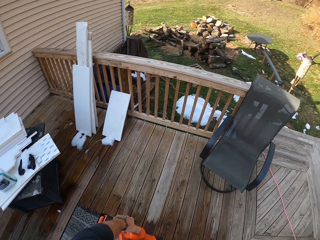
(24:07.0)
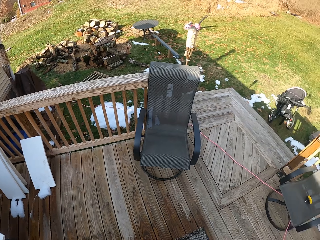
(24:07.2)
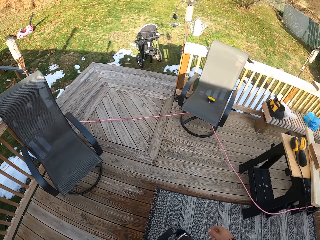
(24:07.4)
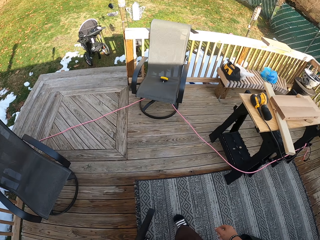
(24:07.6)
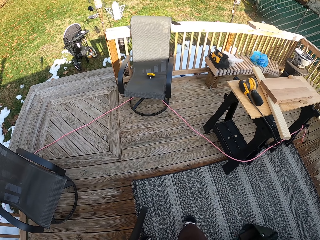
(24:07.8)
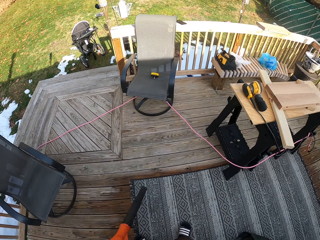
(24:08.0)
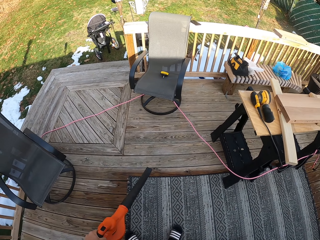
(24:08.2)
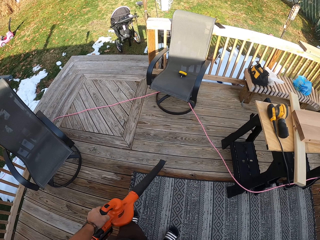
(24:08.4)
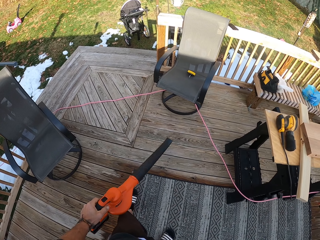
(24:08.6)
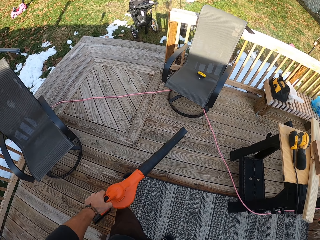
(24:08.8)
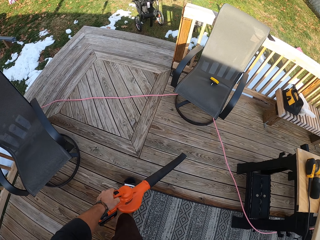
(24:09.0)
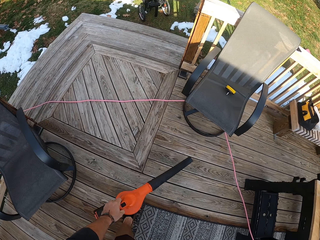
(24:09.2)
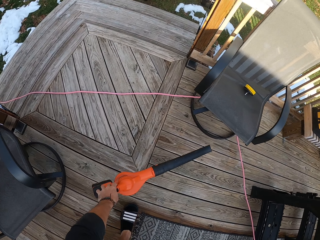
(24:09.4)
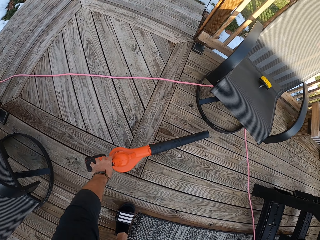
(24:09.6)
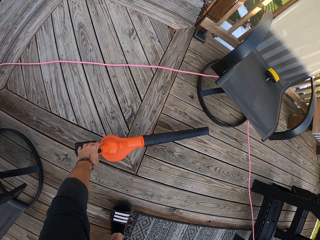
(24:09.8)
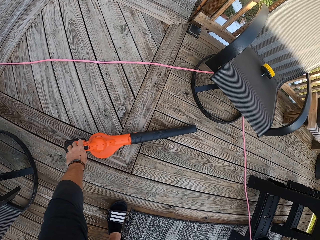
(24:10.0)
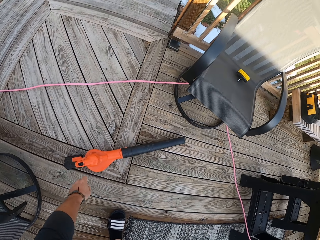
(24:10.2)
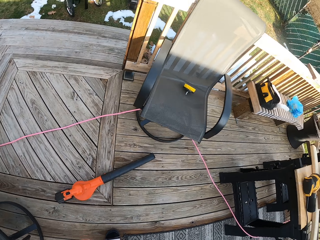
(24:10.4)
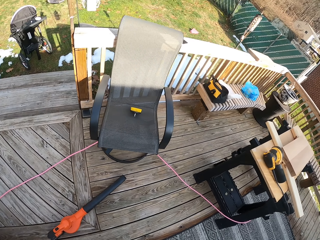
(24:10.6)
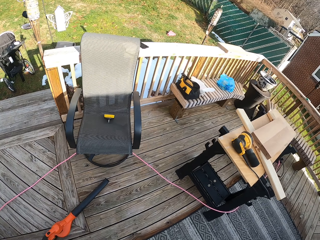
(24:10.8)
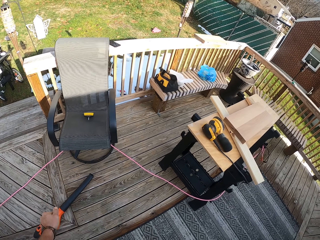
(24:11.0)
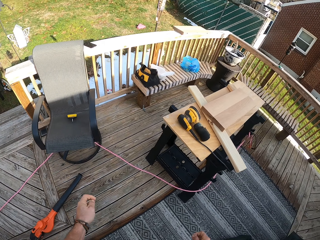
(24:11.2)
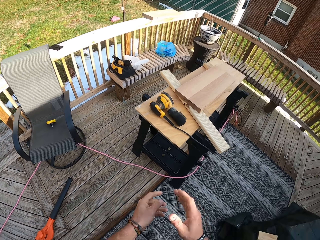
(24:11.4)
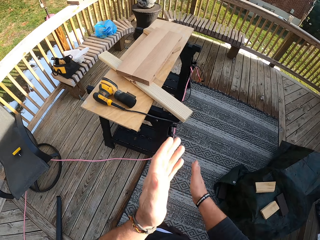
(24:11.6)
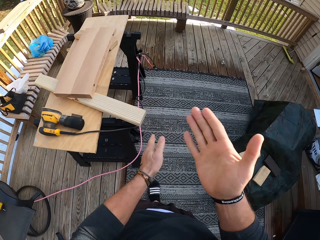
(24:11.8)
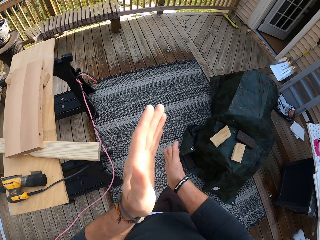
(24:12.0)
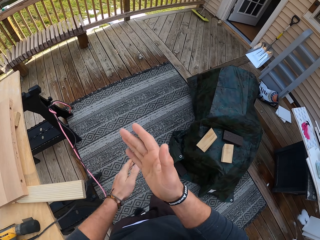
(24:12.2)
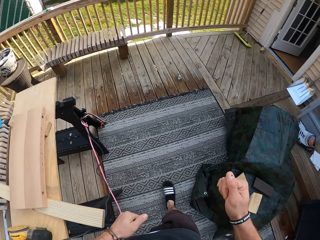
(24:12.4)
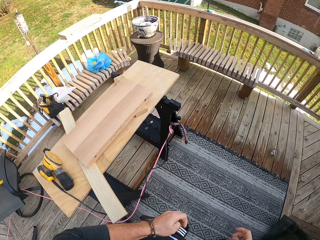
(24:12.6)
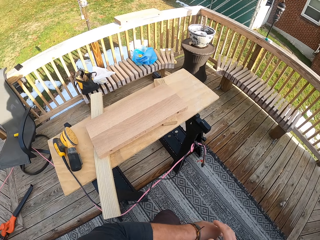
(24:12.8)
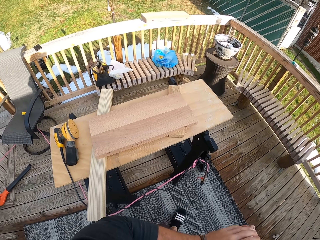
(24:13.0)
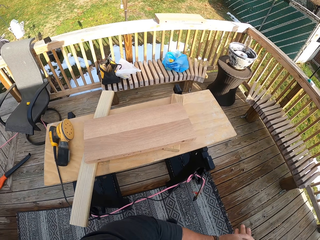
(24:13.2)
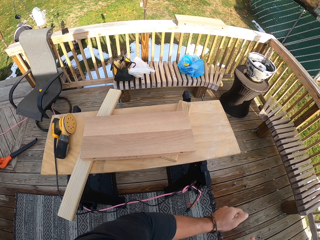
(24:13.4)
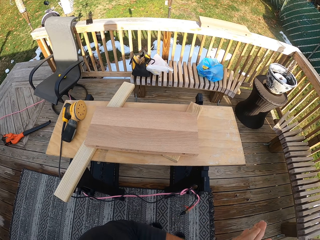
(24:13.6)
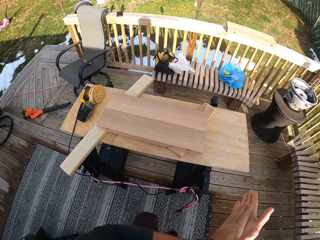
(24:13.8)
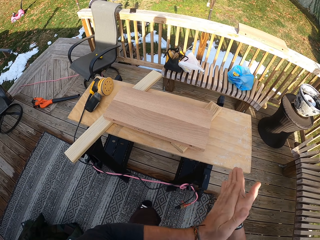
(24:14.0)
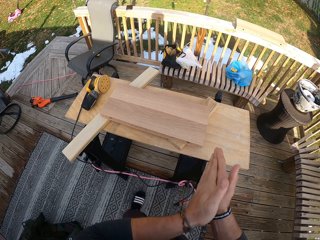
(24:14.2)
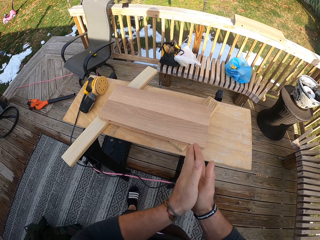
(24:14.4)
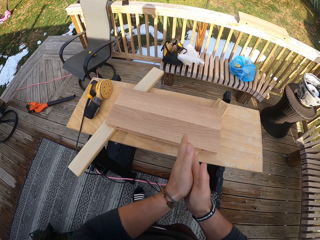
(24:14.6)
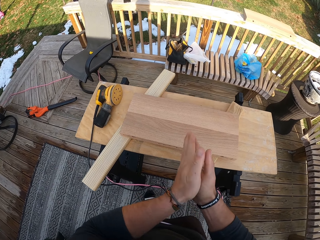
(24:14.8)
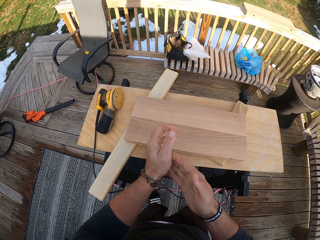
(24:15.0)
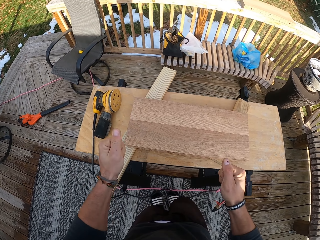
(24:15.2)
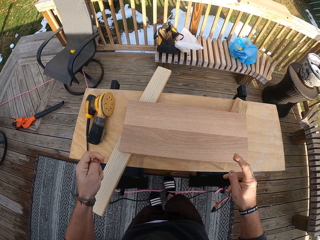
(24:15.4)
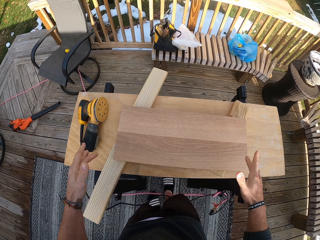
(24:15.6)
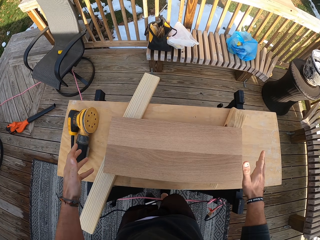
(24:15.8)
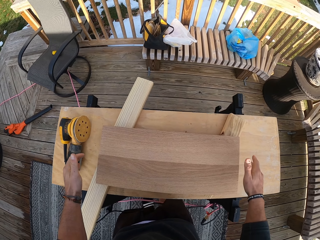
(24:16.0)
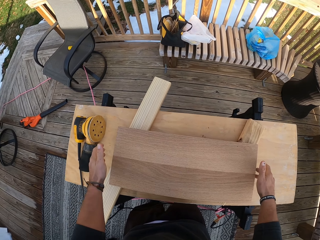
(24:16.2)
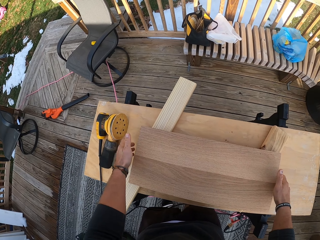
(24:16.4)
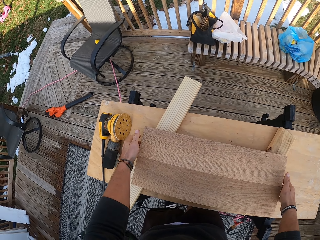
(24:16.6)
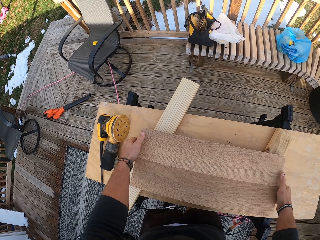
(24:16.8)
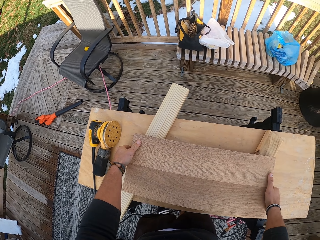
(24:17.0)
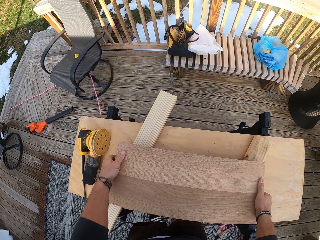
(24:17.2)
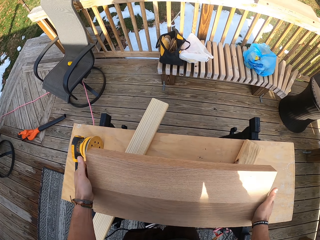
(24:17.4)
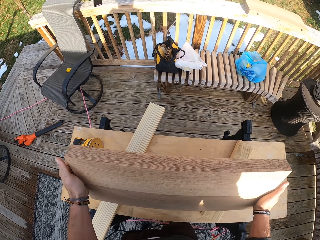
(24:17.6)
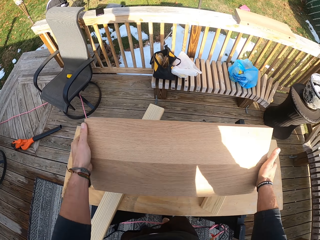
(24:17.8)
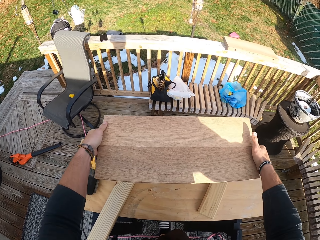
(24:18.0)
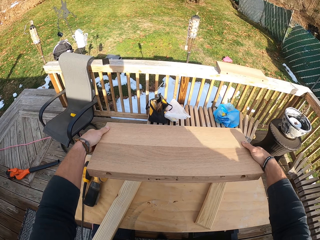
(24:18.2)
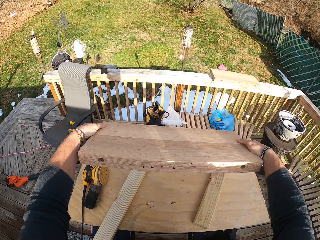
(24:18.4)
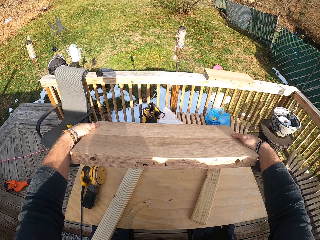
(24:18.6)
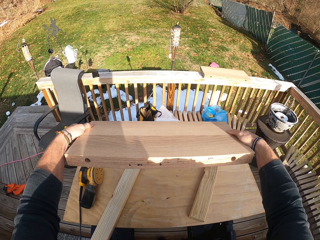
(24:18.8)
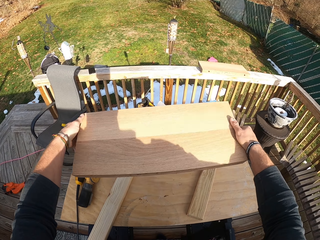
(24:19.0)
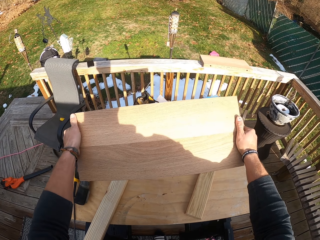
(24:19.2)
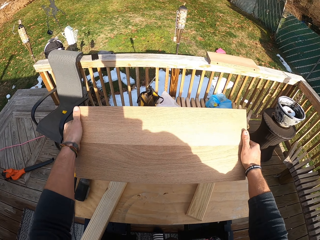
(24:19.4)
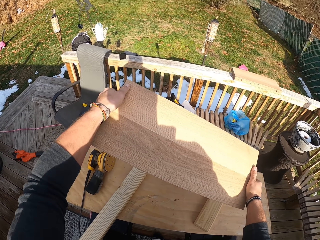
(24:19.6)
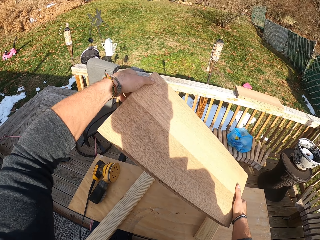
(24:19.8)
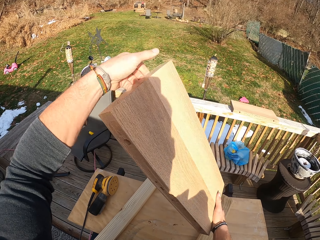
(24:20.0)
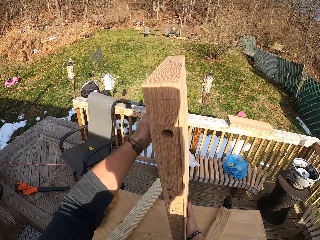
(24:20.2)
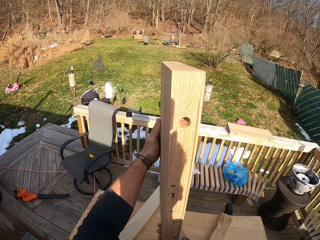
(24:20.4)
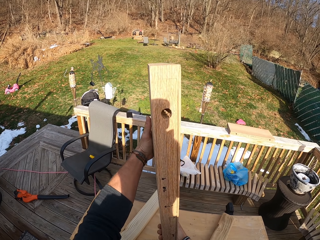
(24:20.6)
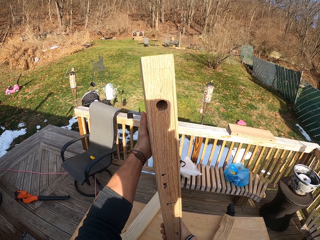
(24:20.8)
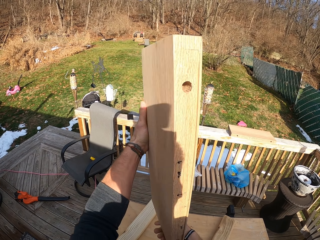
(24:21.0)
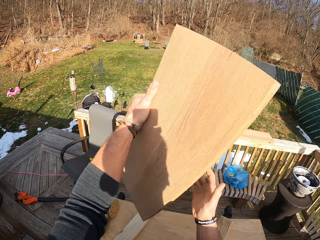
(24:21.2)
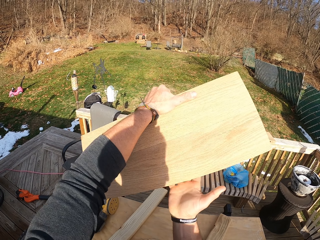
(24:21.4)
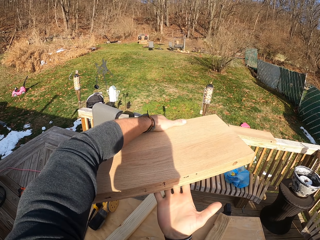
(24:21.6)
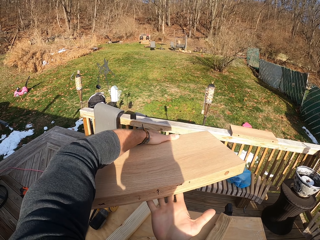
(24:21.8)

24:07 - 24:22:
The camera wearer drops the air blower on the ground with his left hand. He claps both hands. He walks to the stand and dusts off the hands. He picks up the slab of wood from the table with both hands. He checks the wood.

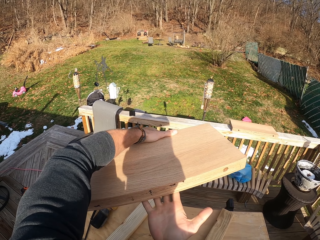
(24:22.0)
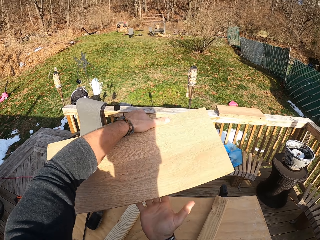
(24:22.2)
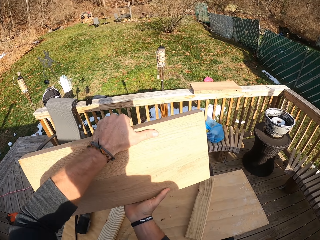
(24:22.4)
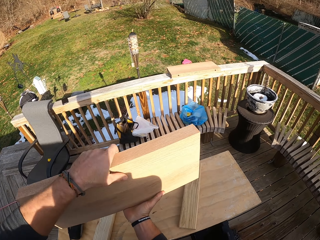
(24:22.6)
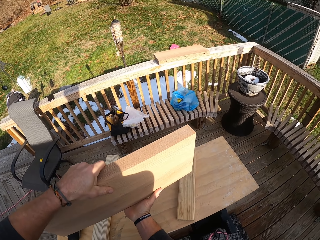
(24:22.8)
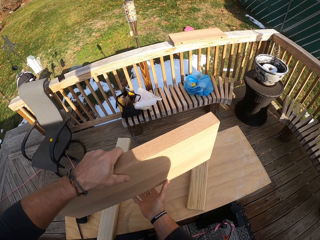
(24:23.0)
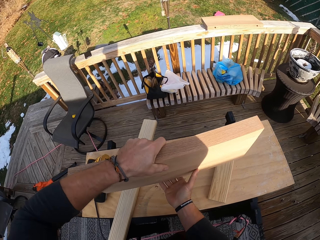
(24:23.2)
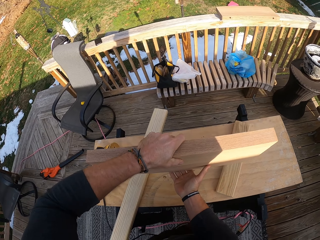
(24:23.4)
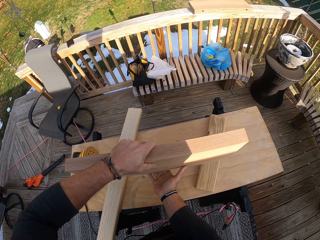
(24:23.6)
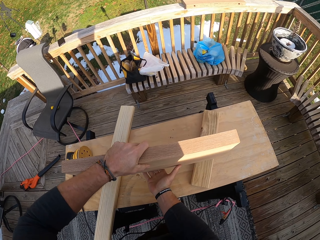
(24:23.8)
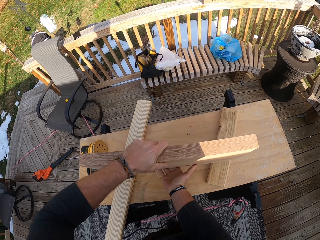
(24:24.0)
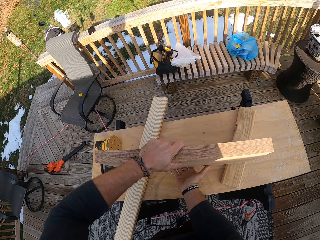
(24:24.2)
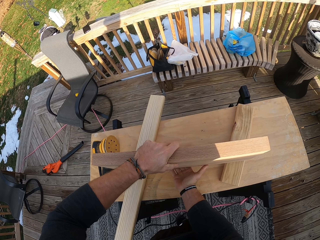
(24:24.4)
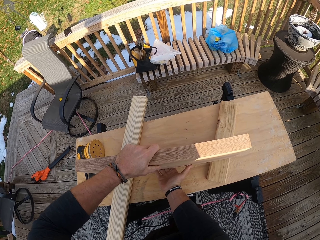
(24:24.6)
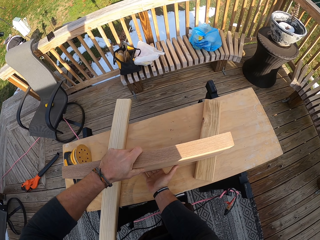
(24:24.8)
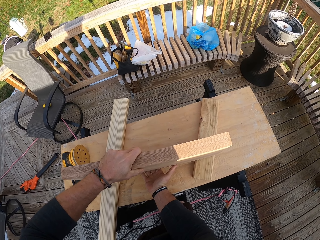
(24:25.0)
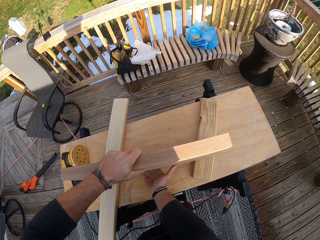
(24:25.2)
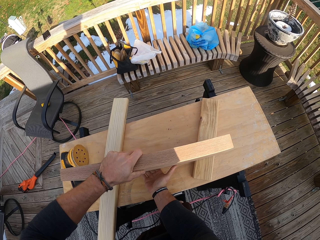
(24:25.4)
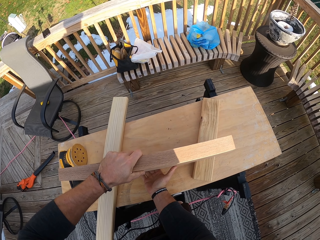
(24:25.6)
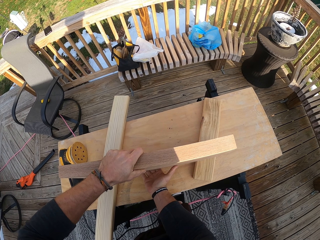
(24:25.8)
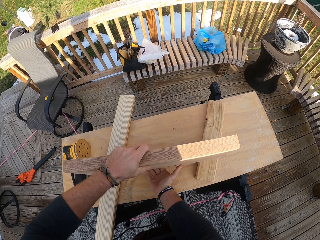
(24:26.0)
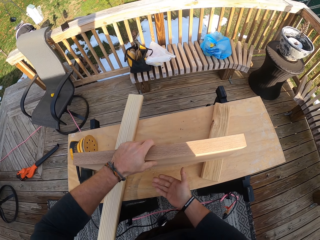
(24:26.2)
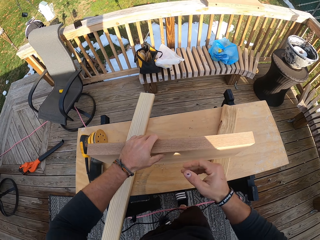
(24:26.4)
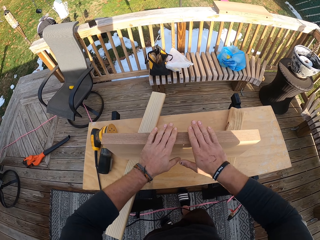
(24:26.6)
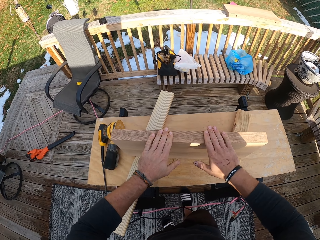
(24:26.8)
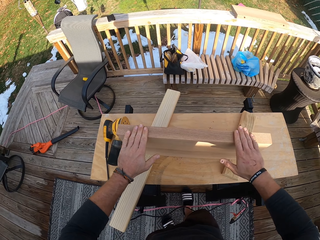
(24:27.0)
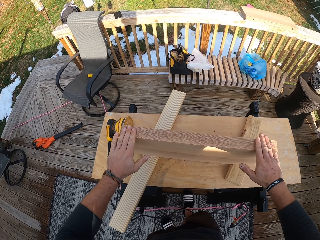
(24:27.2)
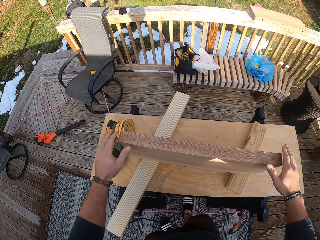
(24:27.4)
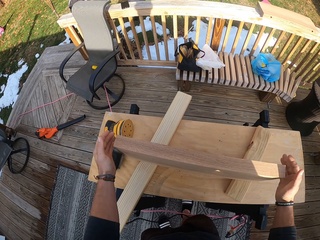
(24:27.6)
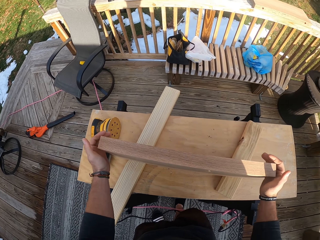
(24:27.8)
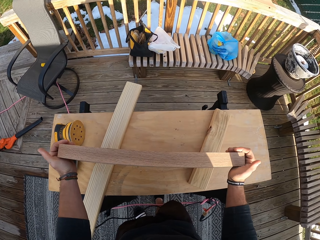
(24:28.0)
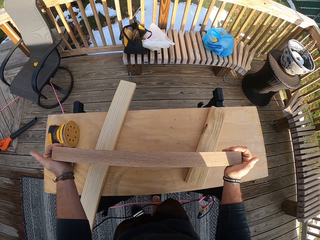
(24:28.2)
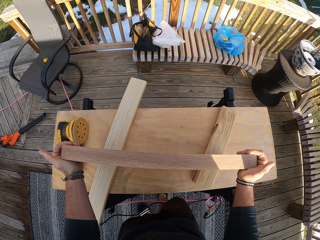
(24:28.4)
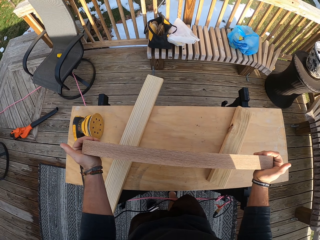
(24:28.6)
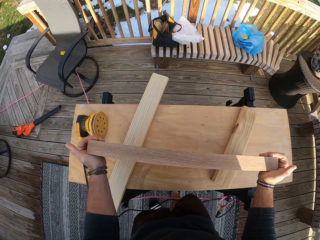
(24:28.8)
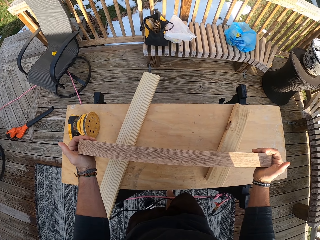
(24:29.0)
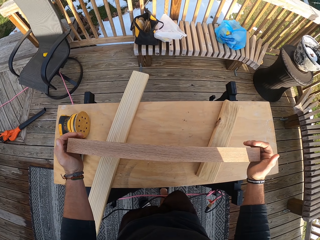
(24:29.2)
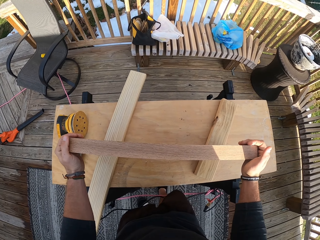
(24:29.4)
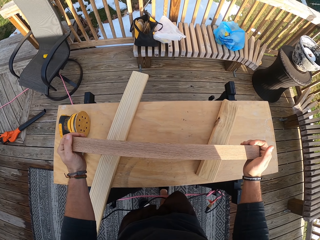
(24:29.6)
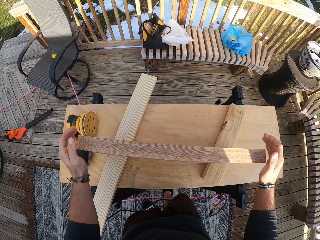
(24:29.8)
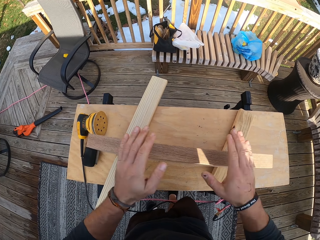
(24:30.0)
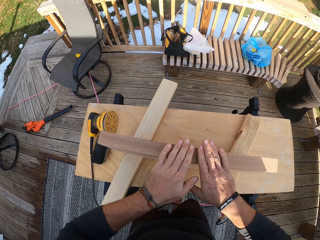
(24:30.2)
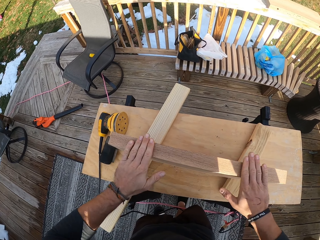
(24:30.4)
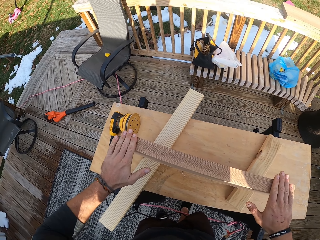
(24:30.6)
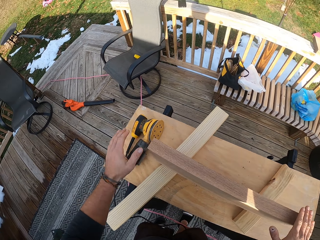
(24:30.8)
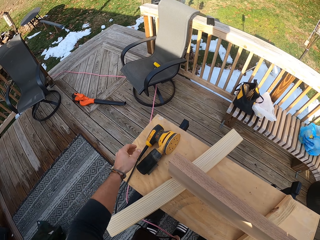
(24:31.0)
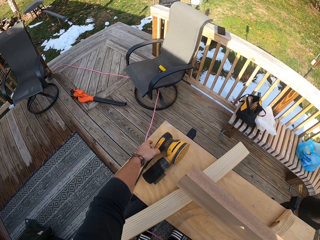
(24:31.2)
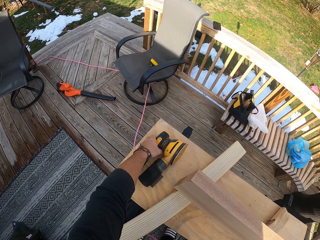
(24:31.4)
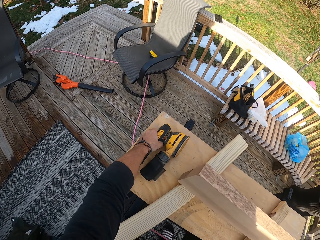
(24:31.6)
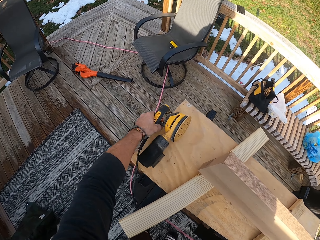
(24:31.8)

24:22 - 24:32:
The camera wearer drops the slab of wood on the table with both hands. They rub the slab of wood on the table with both hands. They touch the slab of wood. They hold the slab of wood on the table with both hands. They adjust the slab of wood. They rub the slab of wood on the table with both hands. They touch the slab of wood. They pick up the sander.
